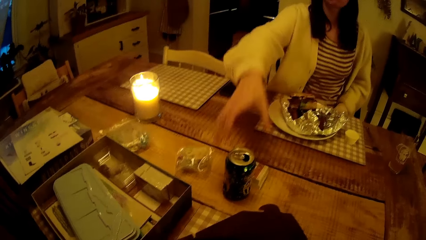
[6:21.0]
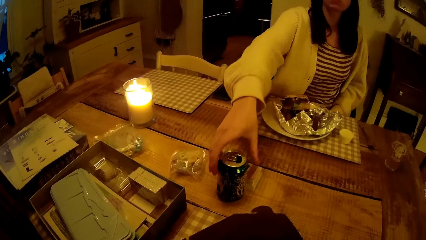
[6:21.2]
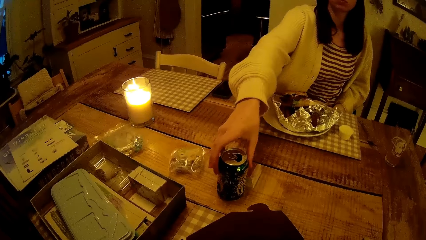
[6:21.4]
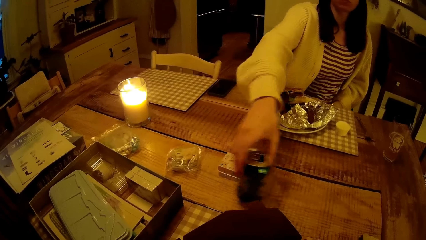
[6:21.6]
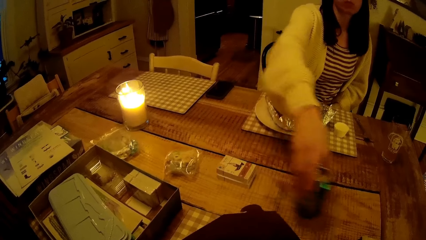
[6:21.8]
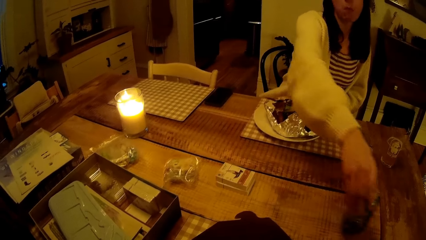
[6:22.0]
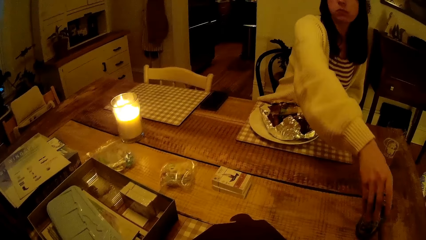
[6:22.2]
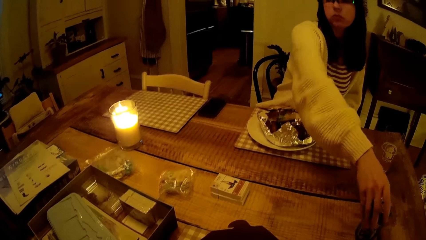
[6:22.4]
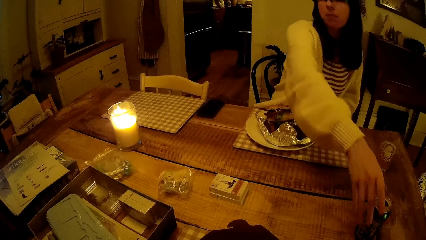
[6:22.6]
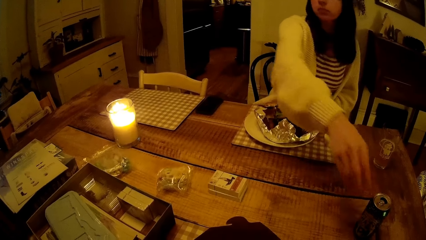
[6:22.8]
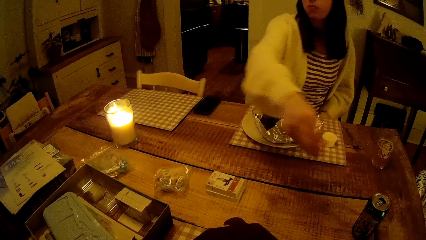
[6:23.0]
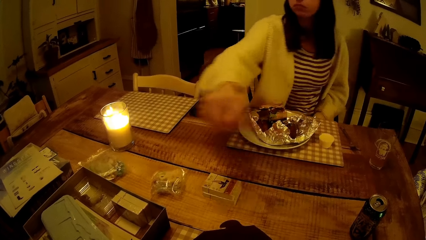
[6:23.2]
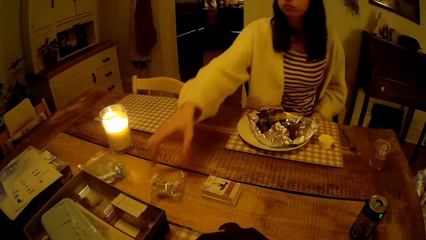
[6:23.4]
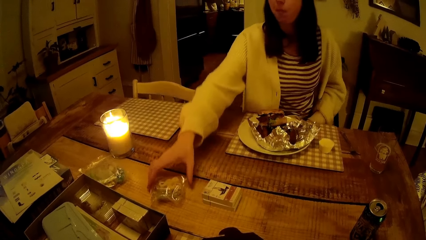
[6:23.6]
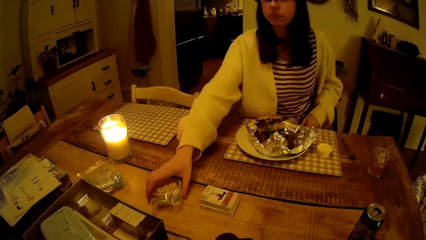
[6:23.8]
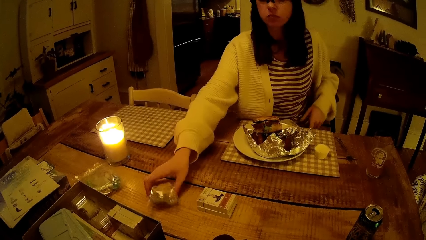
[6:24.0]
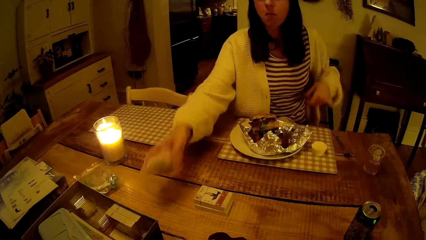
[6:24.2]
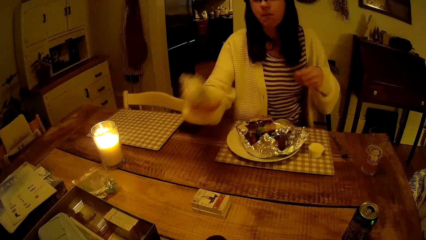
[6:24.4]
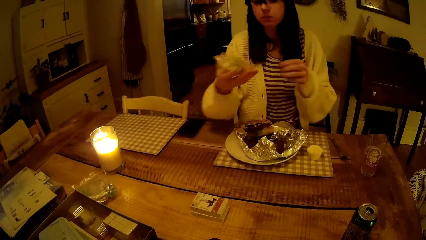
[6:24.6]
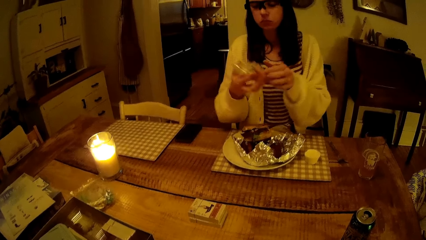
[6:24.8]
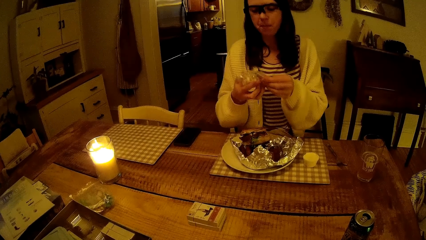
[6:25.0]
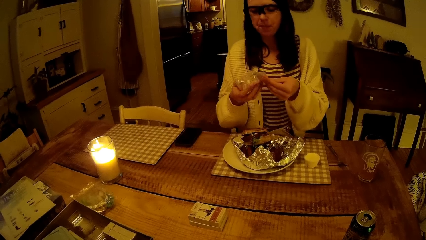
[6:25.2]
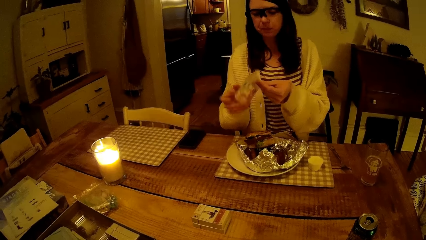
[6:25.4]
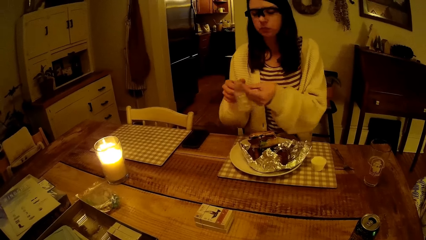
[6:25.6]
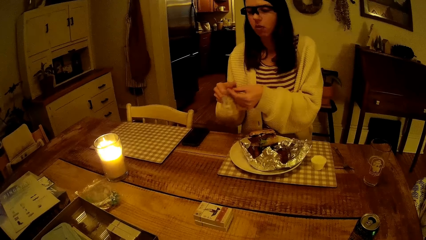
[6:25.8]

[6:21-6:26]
The woman moves a can of beer on the table with her right hand. The woman picks up the pack of game pieces on the table with her right hand and picks up the burger. The woman opens the seal of the pack of game pieces with both hands and removes the burger in the paper.

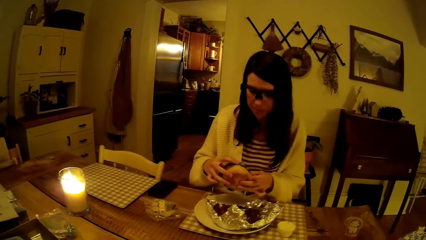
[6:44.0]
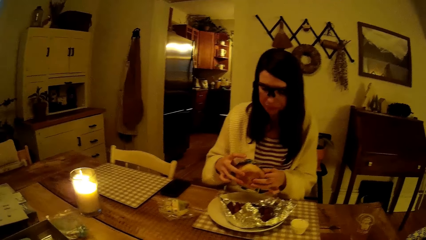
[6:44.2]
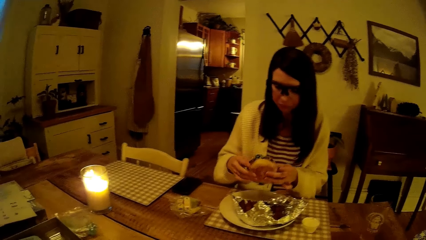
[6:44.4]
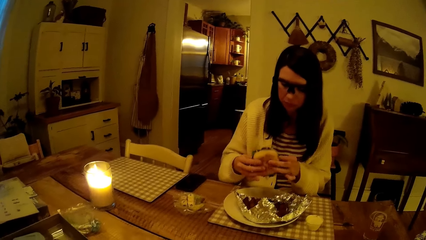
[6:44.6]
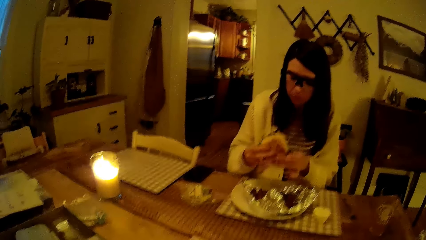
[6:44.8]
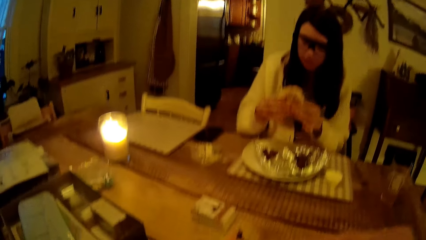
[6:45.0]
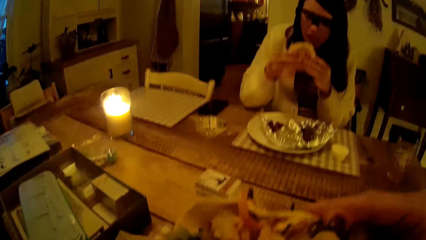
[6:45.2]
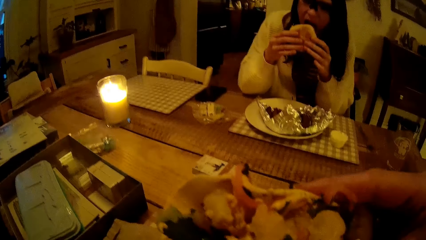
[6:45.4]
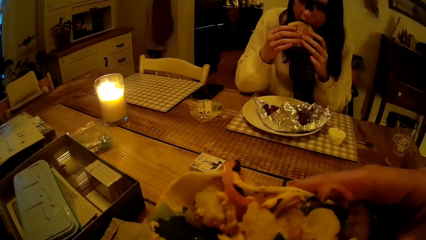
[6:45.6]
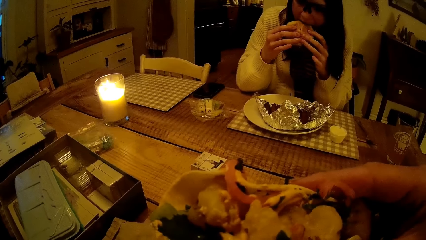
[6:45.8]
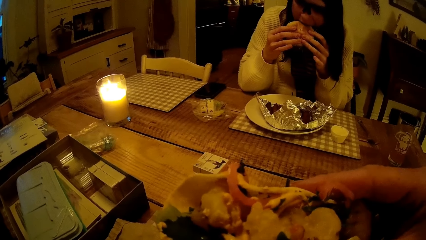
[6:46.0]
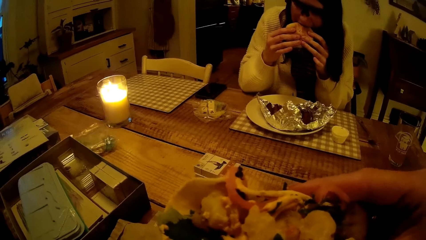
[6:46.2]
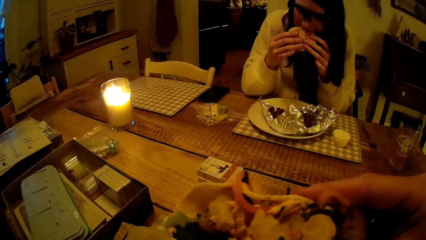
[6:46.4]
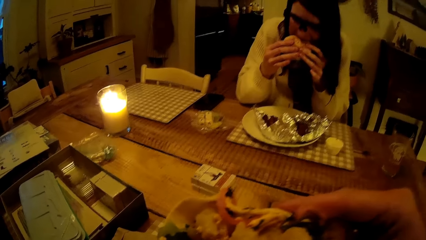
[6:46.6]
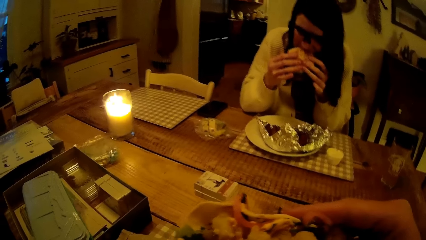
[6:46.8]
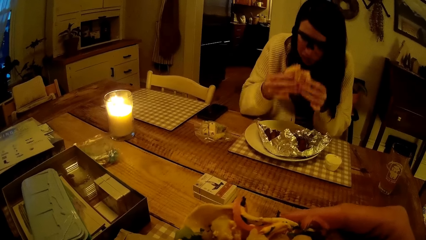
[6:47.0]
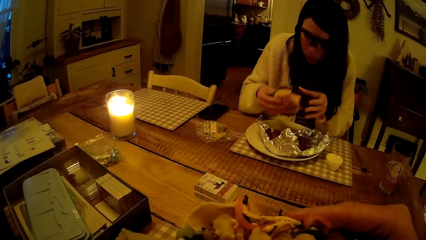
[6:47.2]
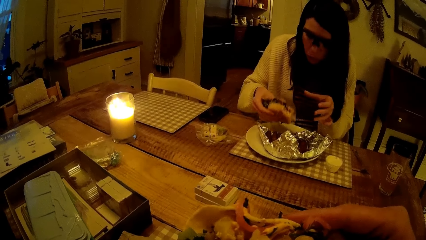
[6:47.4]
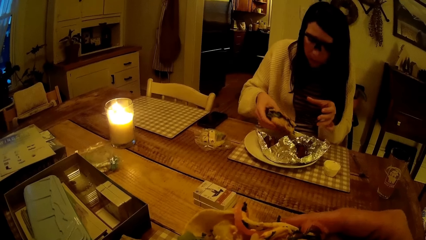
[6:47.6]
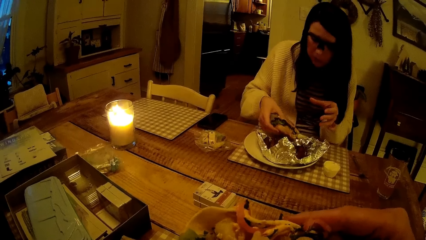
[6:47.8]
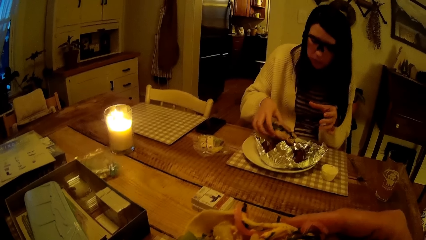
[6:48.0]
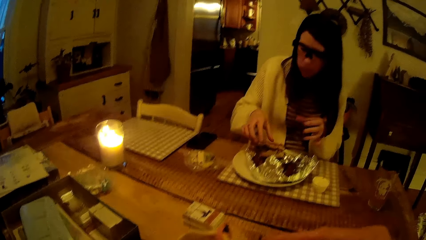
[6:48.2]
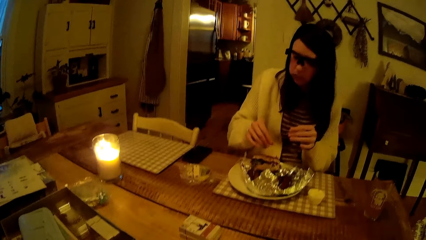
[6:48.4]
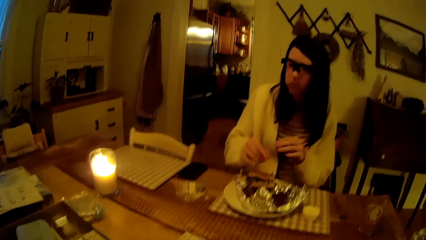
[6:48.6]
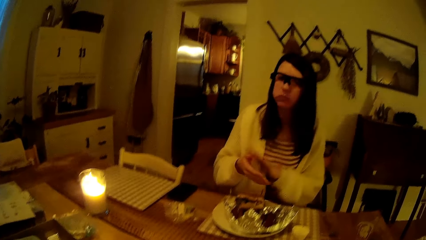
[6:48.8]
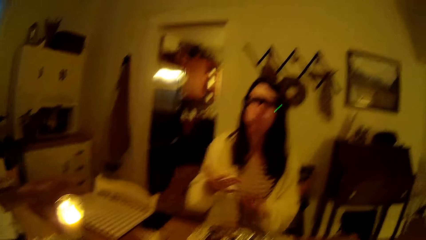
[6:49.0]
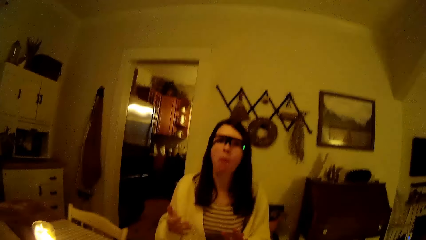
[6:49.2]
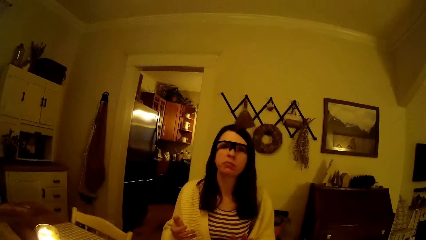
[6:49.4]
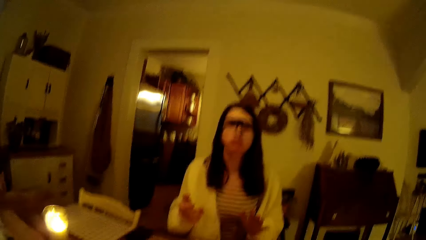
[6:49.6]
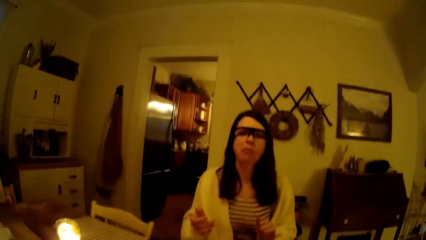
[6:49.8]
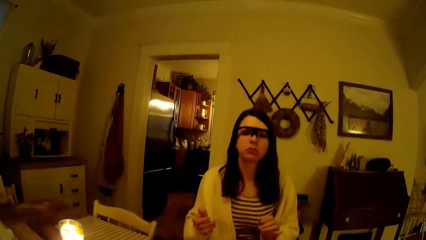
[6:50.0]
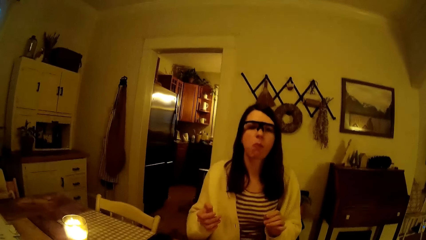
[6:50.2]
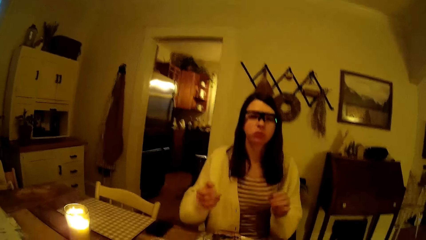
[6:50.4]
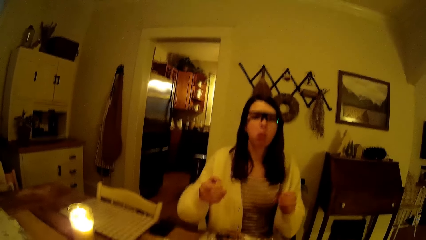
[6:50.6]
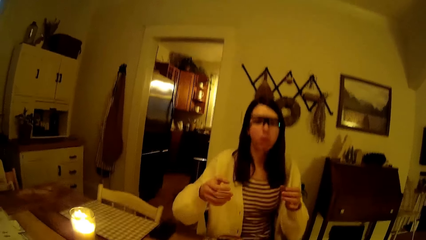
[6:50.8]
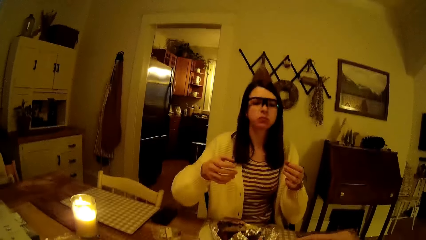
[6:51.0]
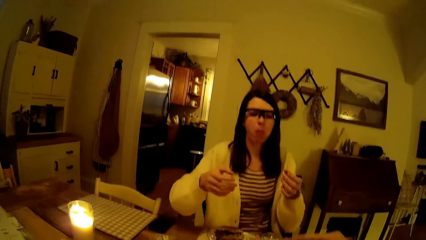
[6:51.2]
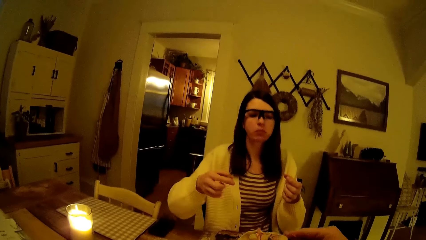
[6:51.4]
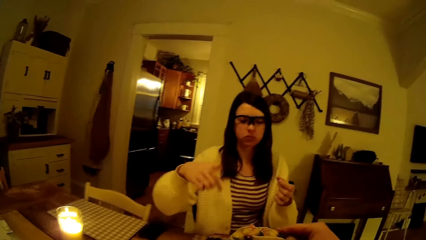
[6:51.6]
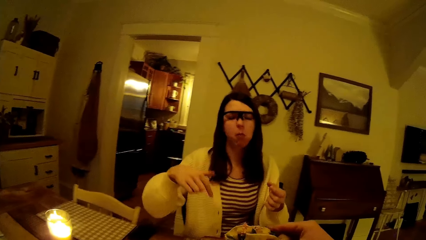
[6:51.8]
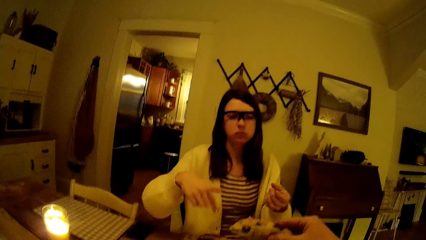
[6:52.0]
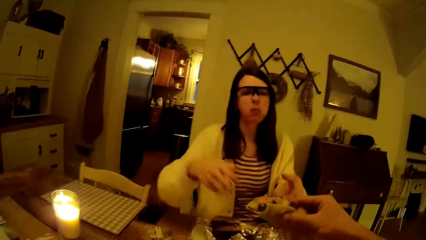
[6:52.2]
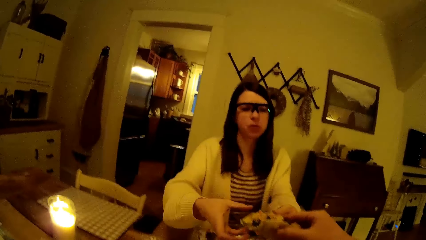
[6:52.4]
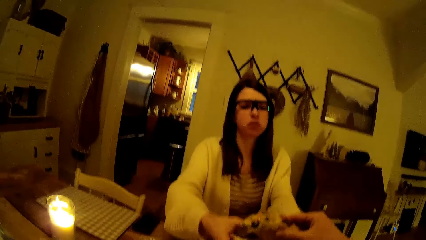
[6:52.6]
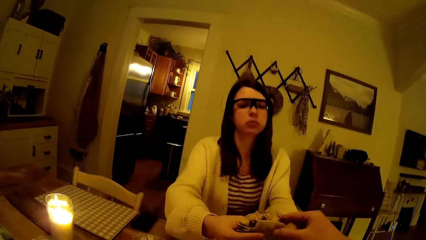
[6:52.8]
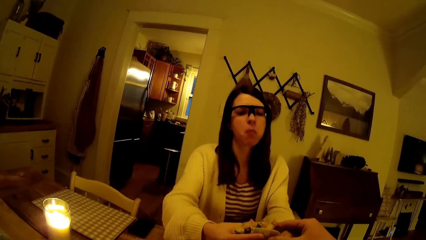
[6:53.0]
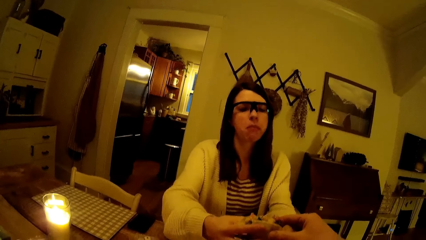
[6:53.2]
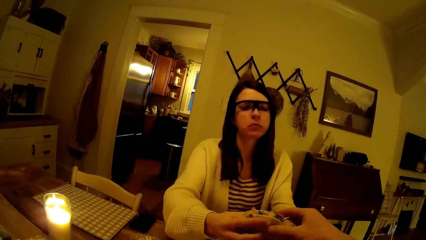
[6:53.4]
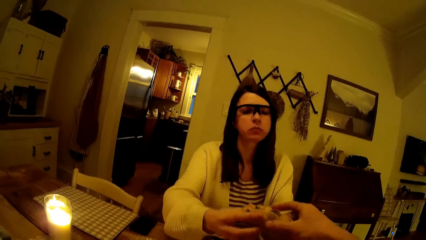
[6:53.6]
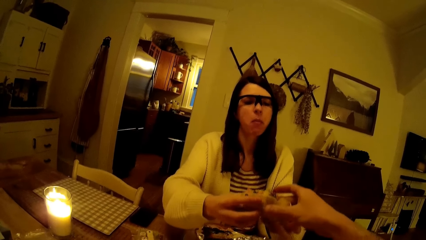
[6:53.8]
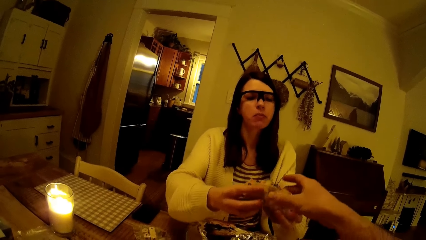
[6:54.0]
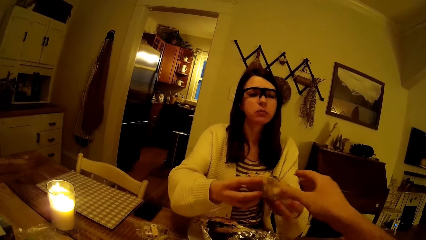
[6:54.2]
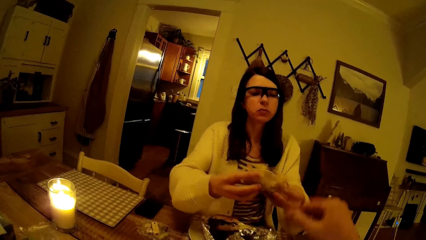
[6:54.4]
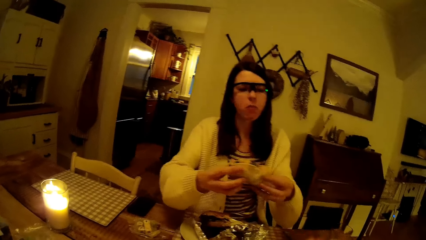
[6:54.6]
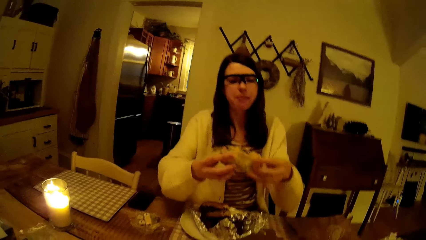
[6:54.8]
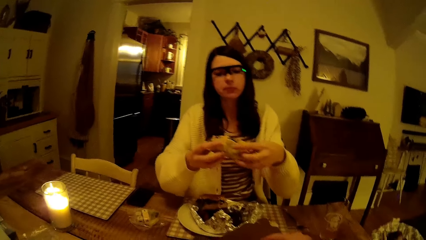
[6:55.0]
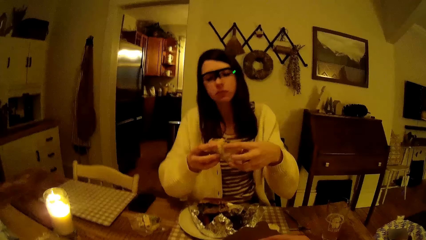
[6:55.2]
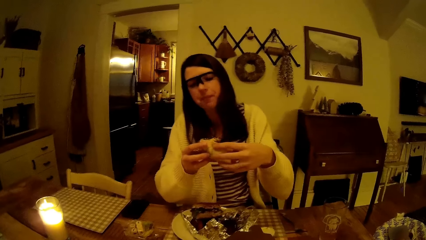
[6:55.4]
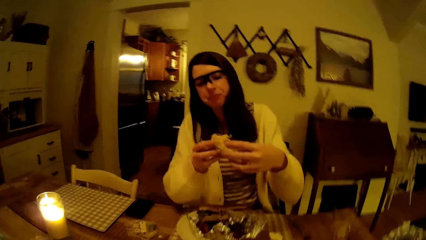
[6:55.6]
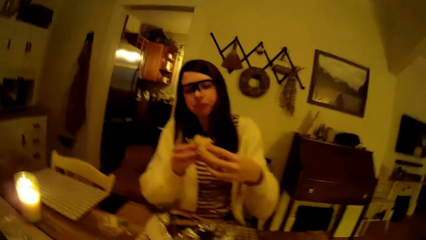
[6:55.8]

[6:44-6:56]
The woman eats the burger from the plate of food with both hands. The woman drops the burger on the plate of food on the table with her right hand. The woman rubs both hands together. The woman collects a taco from the camera wearer with both hands.
